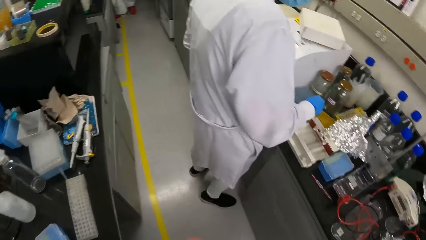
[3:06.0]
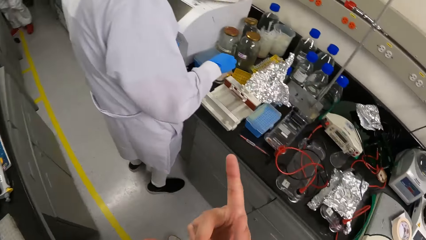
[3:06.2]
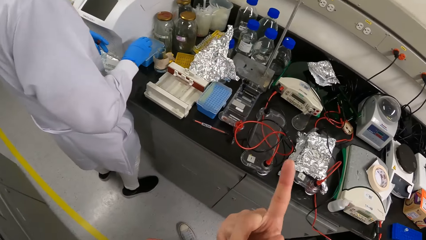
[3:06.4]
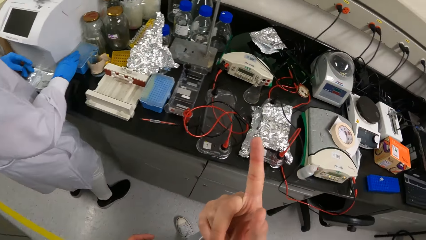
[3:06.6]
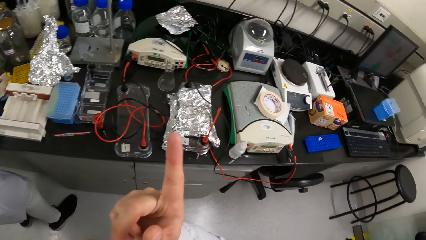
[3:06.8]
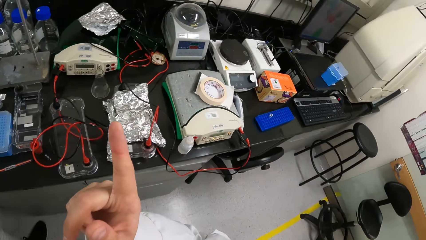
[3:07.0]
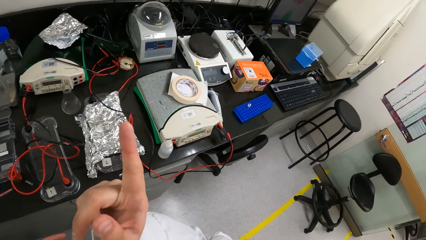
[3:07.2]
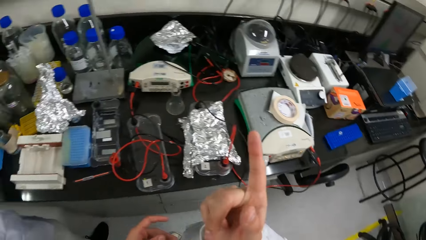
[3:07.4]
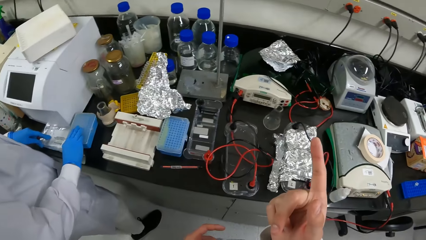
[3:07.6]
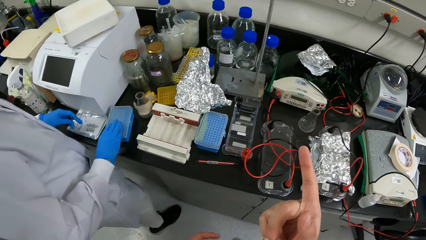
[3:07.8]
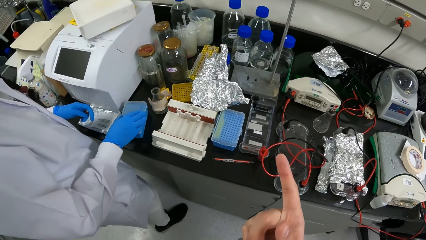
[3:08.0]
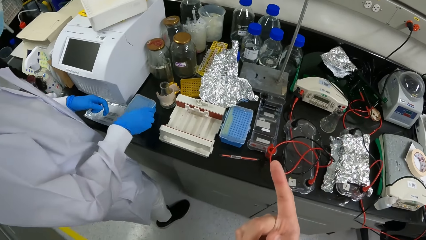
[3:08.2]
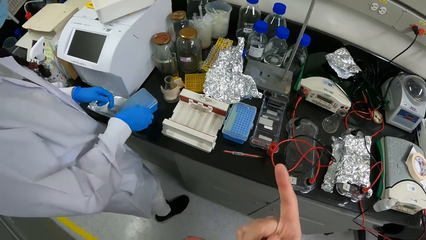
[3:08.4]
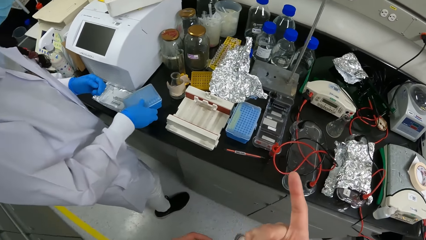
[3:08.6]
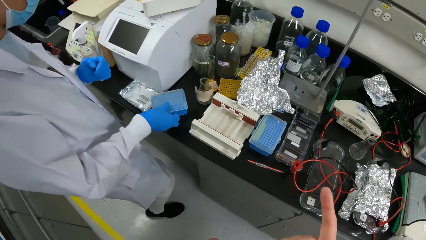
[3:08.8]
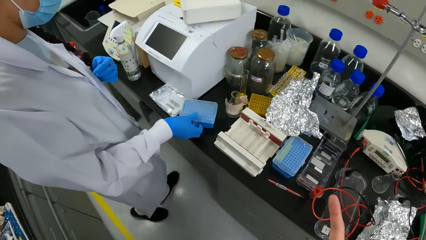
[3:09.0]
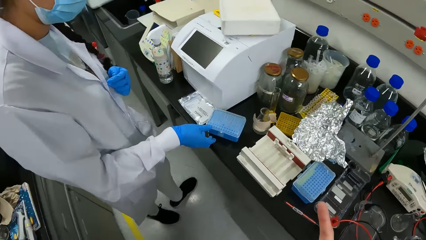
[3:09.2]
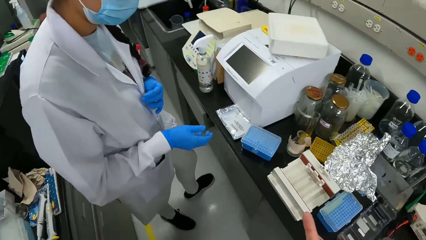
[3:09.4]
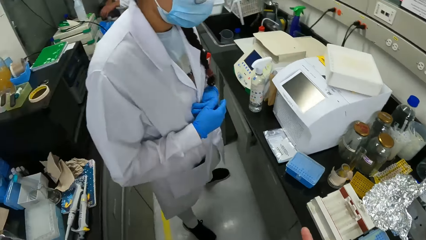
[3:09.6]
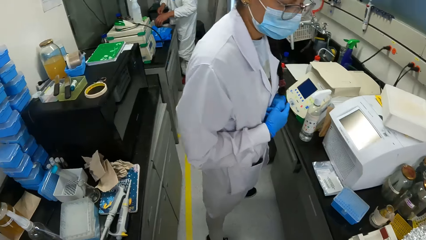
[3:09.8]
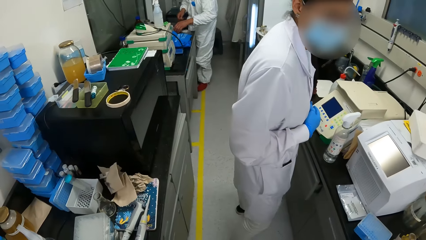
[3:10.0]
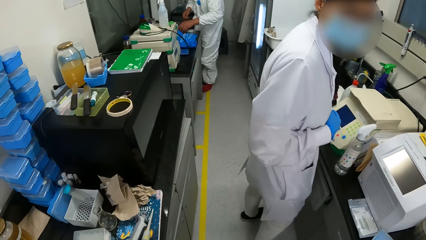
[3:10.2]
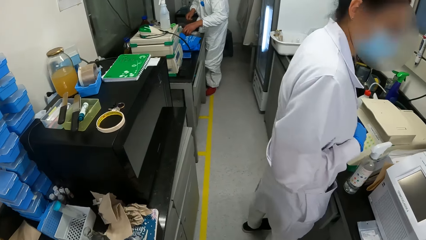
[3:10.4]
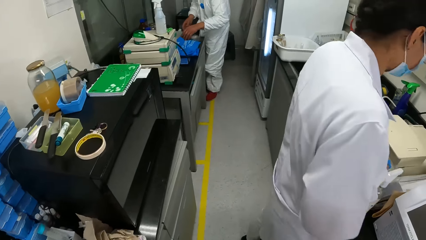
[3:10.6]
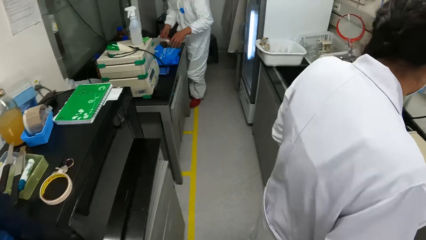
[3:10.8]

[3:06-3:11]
The camera wearer speaks to another woman.

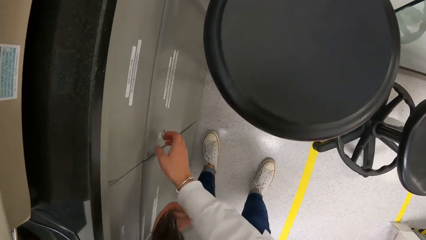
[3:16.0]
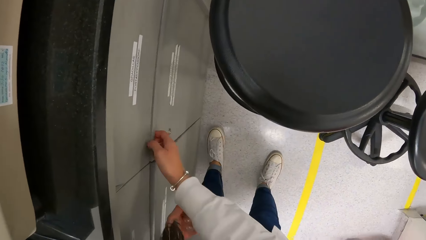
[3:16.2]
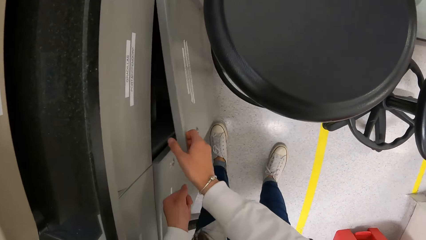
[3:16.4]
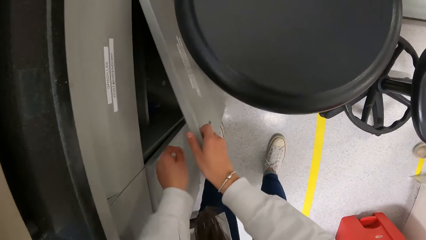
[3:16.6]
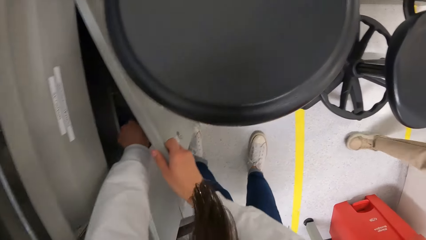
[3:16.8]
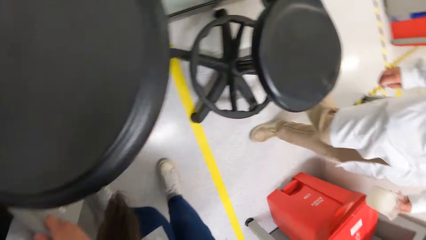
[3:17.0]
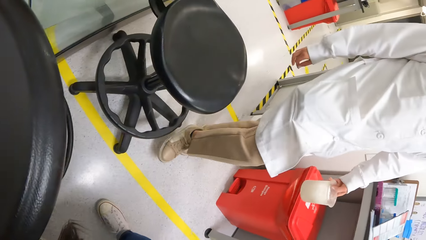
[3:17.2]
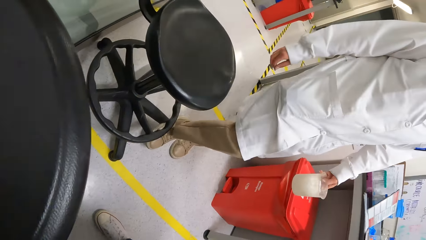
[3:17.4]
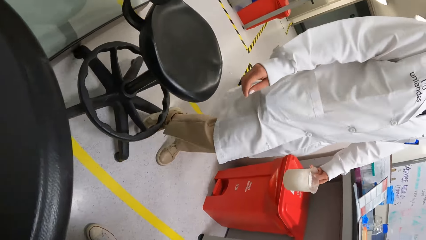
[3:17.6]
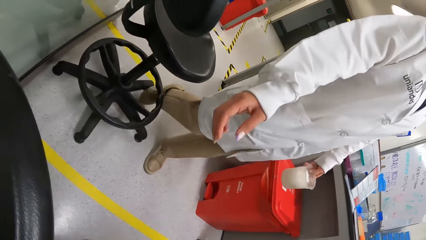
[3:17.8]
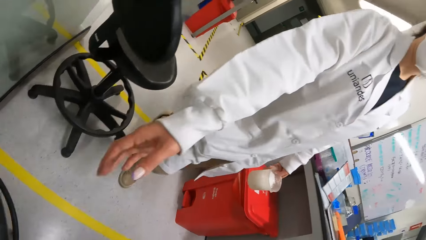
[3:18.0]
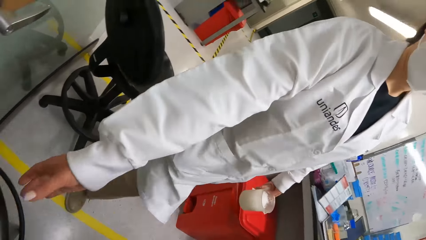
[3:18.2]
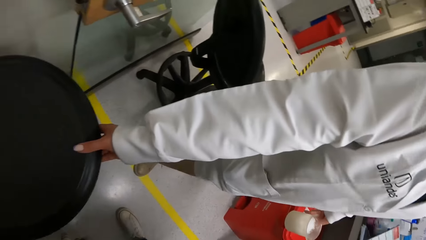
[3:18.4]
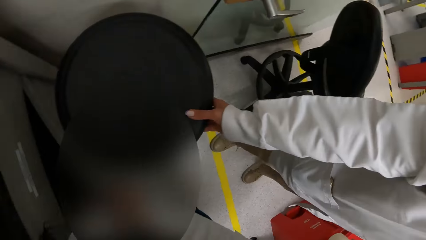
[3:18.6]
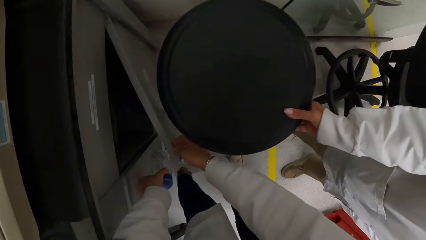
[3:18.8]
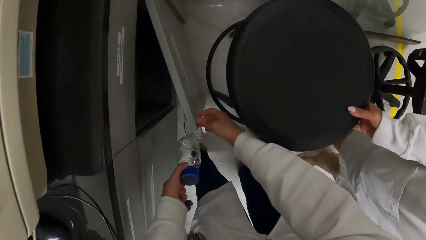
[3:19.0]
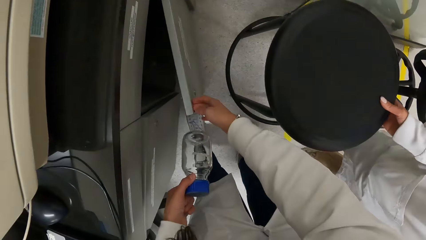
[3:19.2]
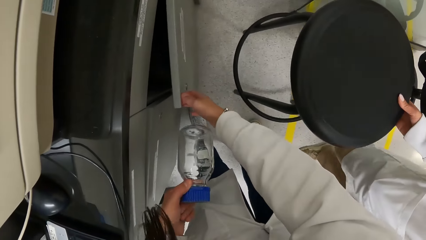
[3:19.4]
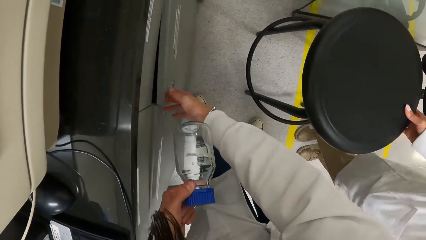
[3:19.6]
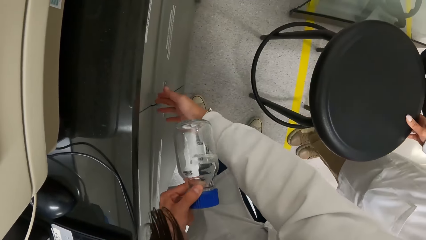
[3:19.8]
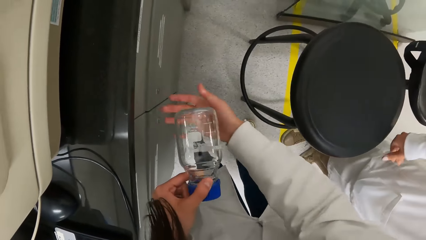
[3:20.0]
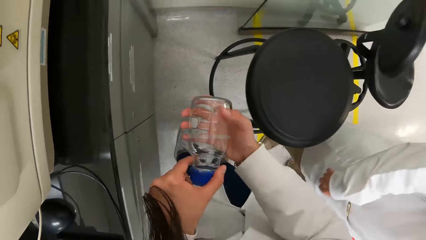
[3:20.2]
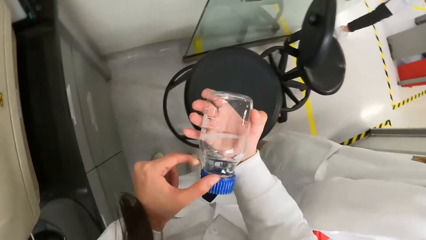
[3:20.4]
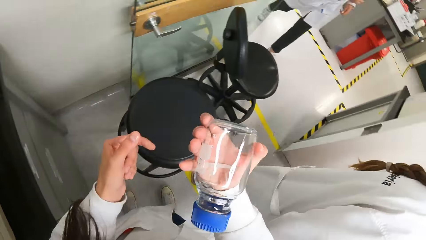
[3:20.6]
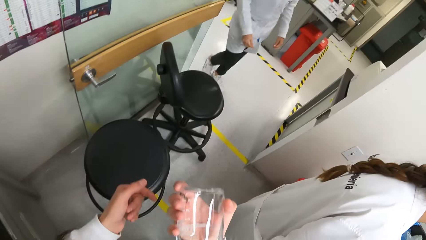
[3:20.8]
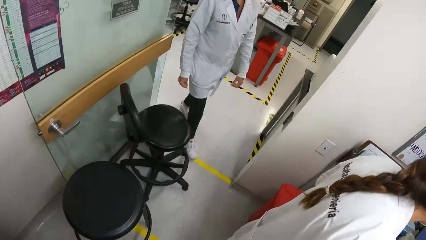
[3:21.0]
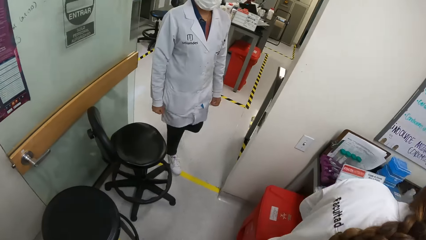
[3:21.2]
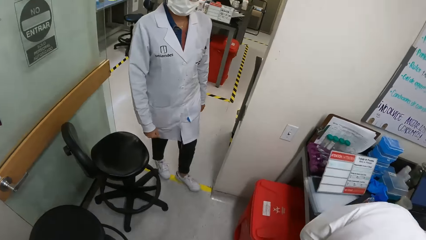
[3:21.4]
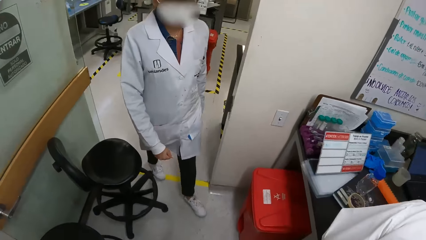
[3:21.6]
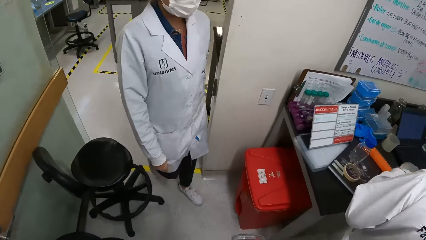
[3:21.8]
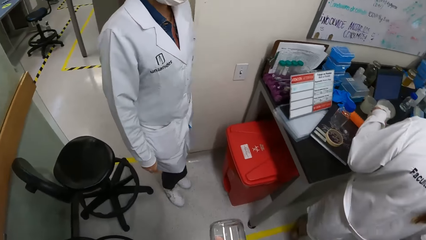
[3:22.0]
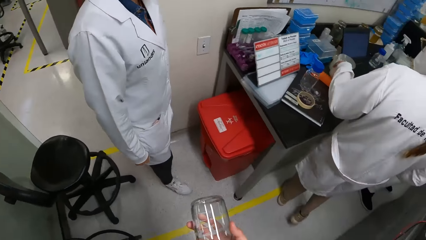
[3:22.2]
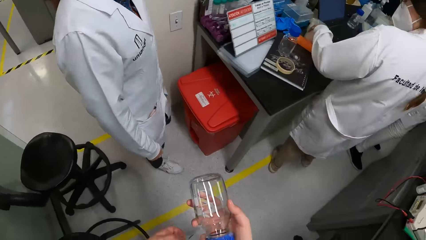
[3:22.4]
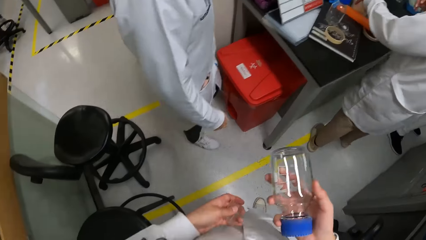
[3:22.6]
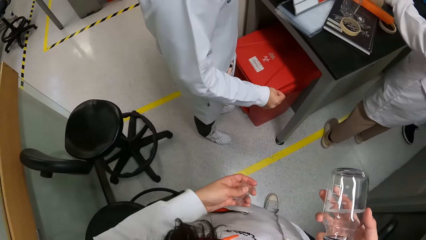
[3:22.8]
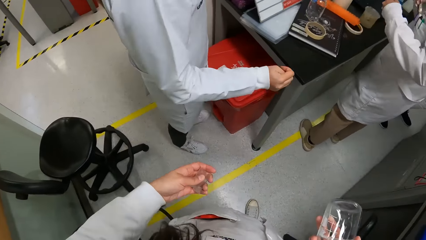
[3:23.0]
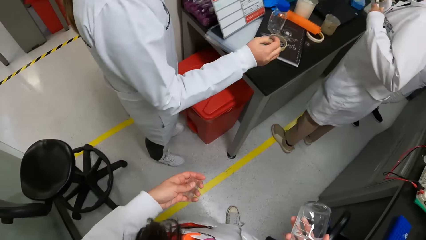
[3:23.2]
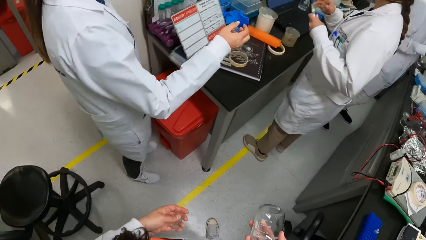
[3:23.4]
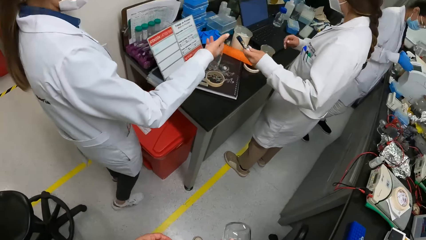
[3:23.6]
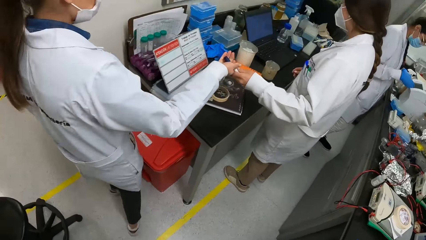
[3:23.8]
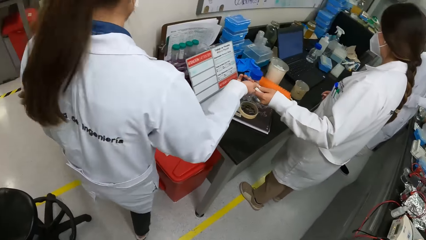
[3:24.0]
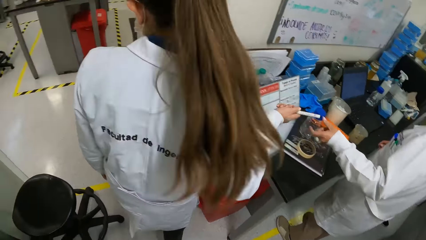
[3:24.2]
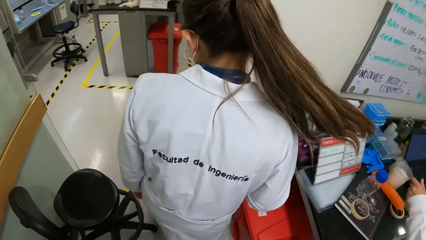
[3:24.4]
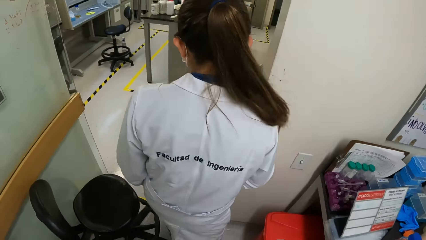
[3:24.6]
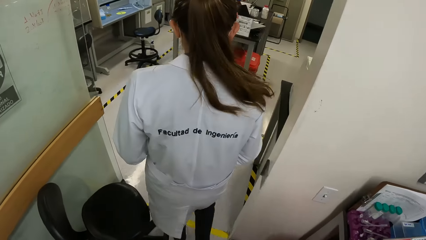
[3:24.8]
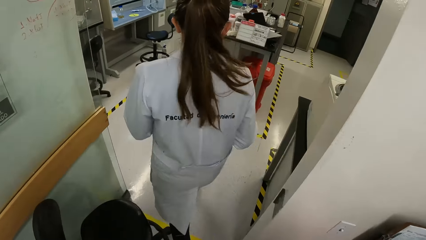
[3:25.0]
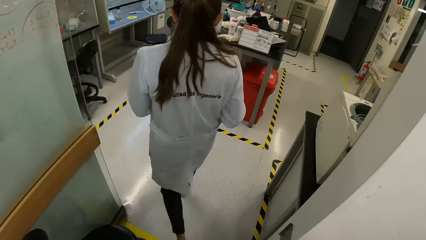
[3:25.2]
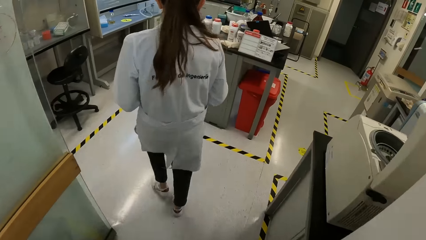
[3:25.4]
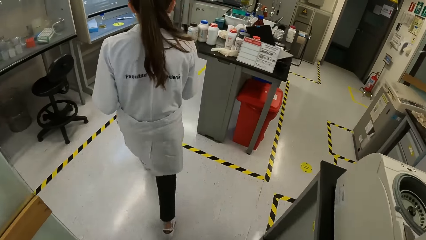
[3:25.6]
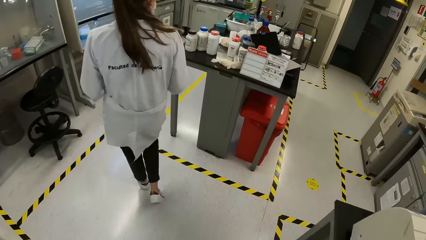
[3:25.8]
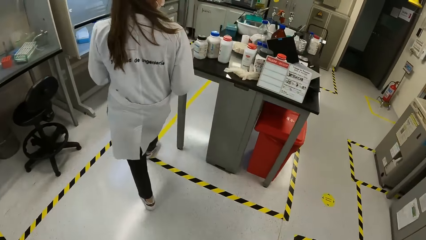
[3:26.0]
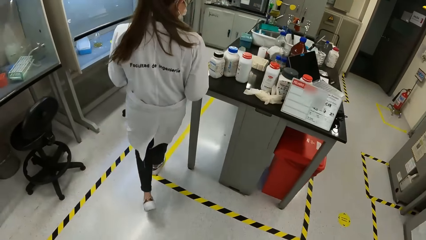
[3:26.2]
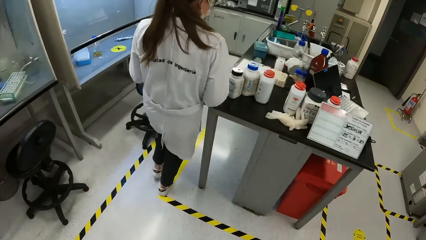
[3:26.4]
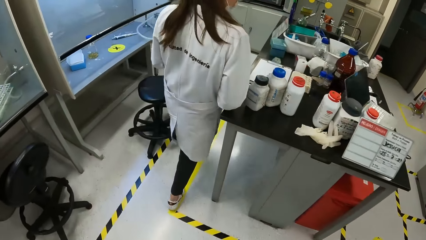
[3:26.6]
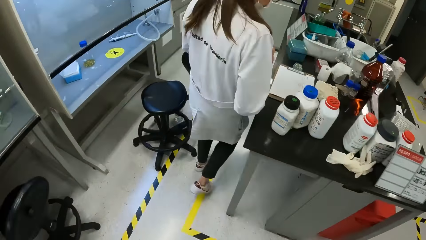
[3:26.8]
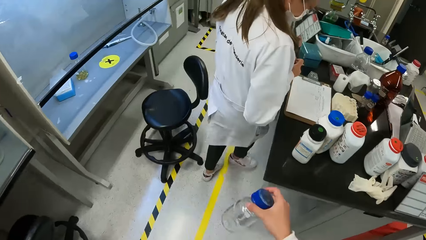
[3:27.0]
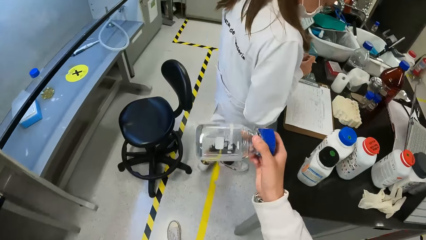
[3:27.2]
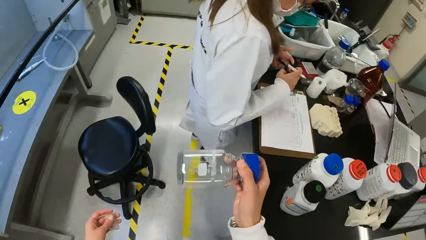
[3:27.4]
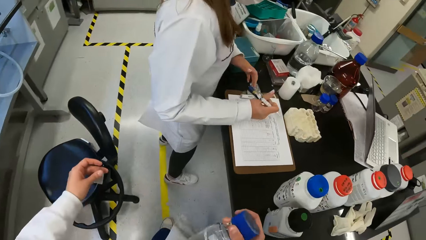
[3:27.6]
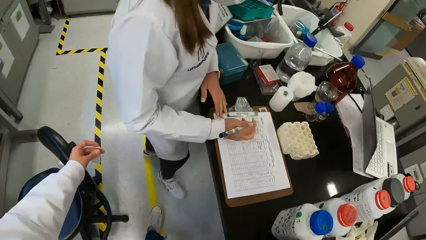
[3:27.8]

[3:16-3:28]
The camera wearer opens the cupboard with his right hand. A woman adjusts the position of a chair with her right leg. She adjusts the position of a table with her right hand. The camera wearer closes the cupboard with his right hand. He picks up a glass jar. He transfers a bottle from his left hand to his right hand. Another woman takes a pen from the first woman with her right hand. The camera wearer walks around.
